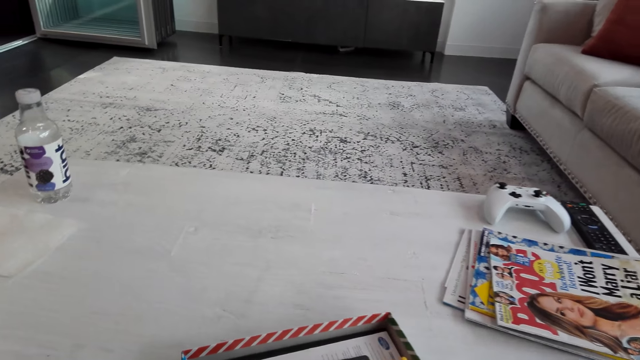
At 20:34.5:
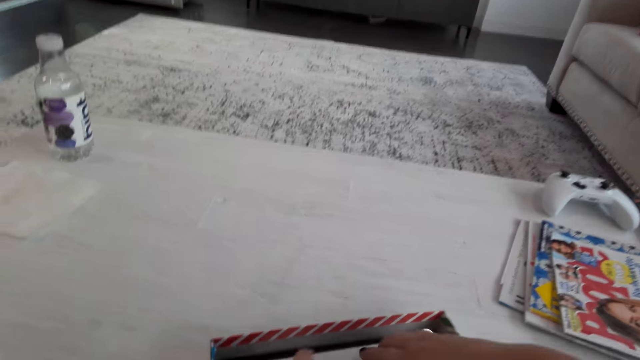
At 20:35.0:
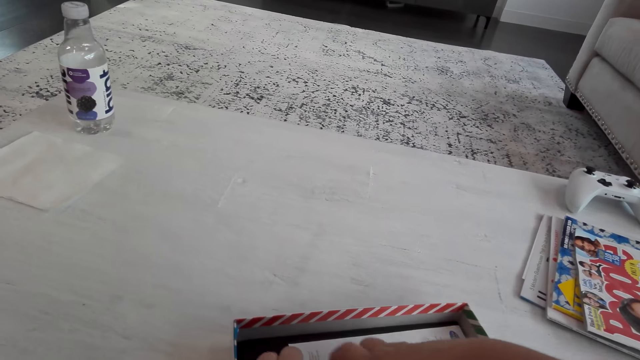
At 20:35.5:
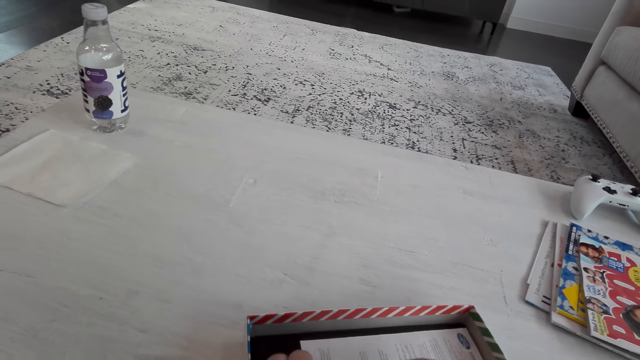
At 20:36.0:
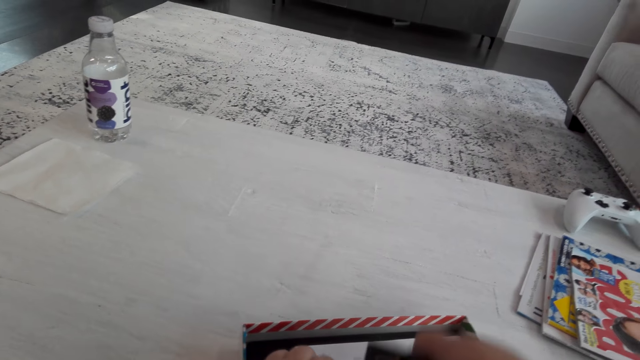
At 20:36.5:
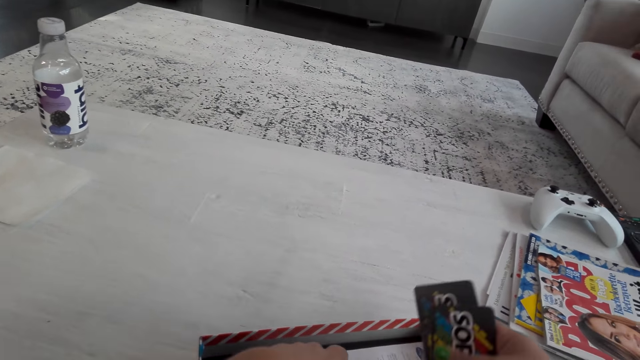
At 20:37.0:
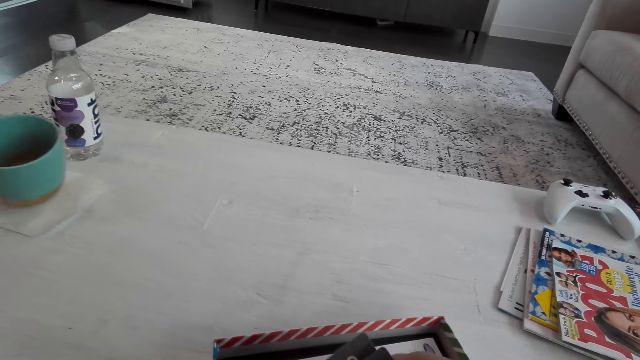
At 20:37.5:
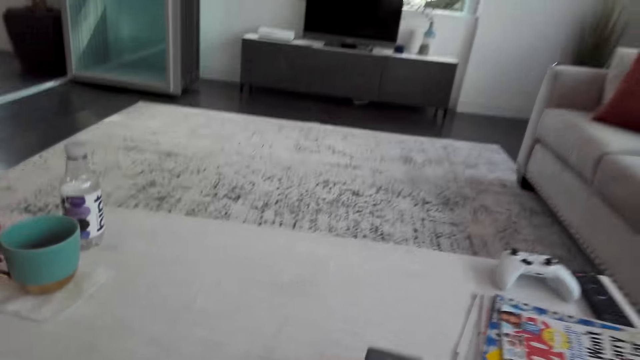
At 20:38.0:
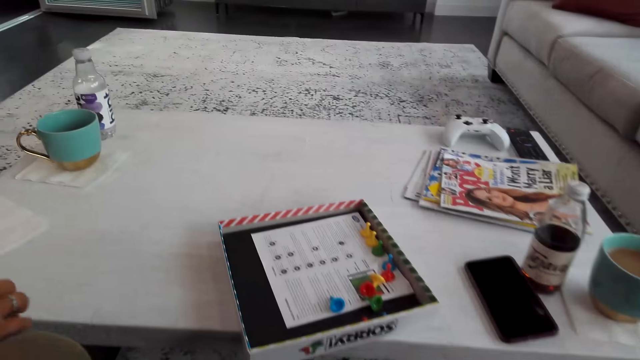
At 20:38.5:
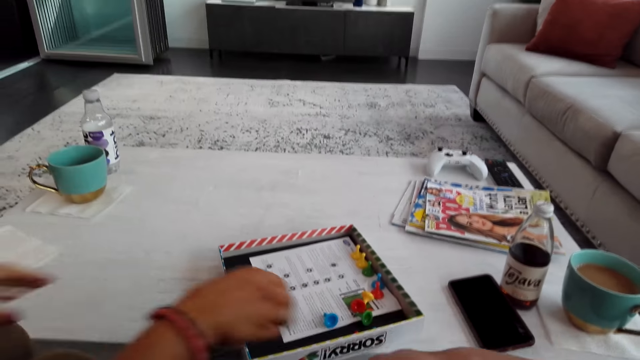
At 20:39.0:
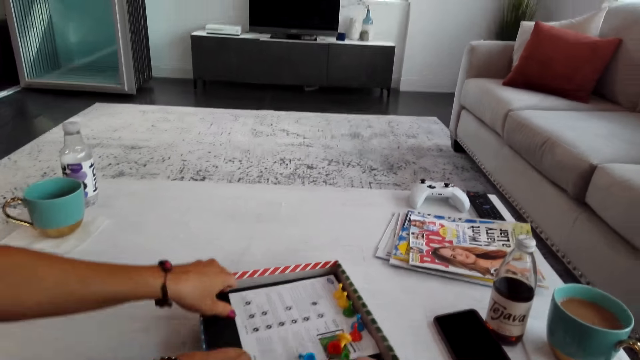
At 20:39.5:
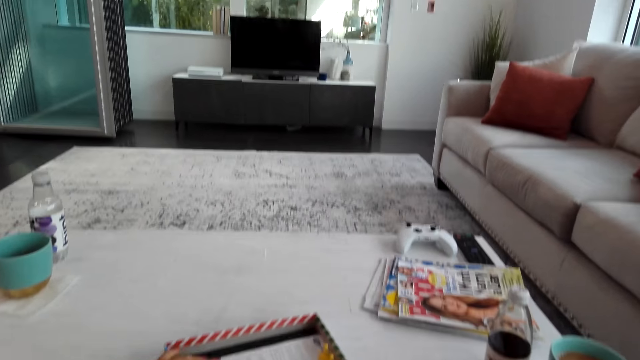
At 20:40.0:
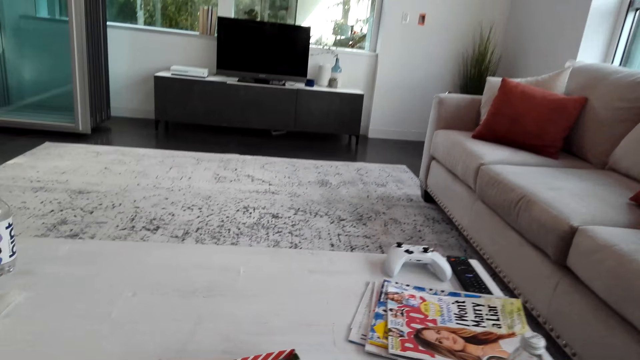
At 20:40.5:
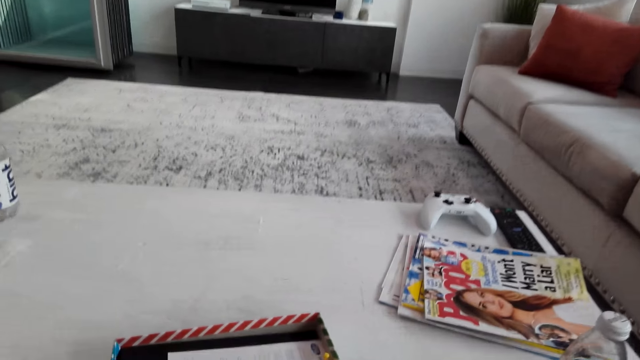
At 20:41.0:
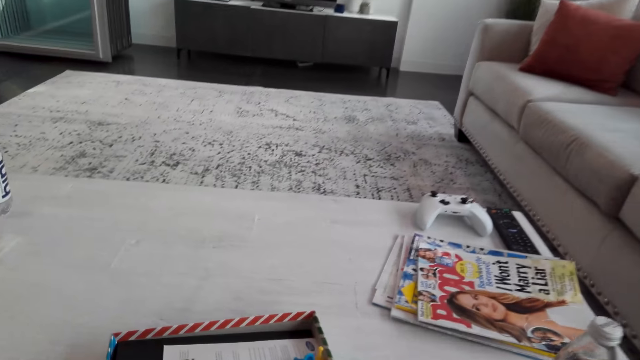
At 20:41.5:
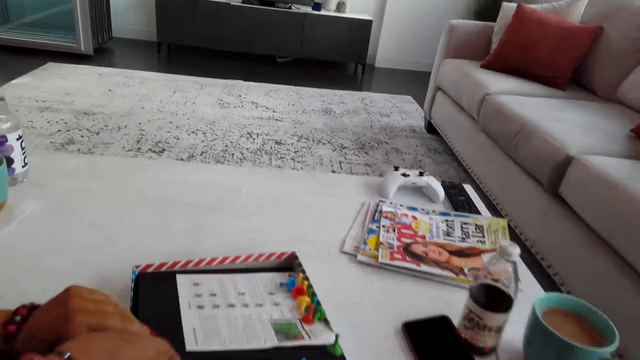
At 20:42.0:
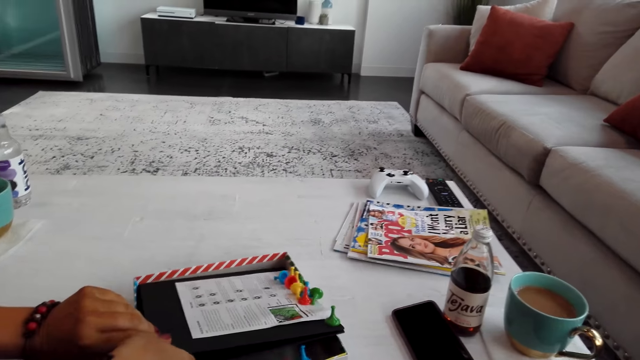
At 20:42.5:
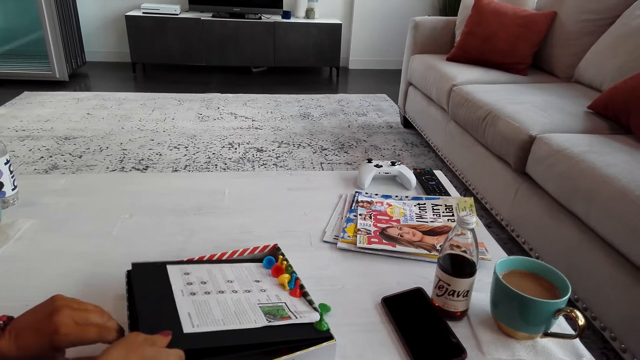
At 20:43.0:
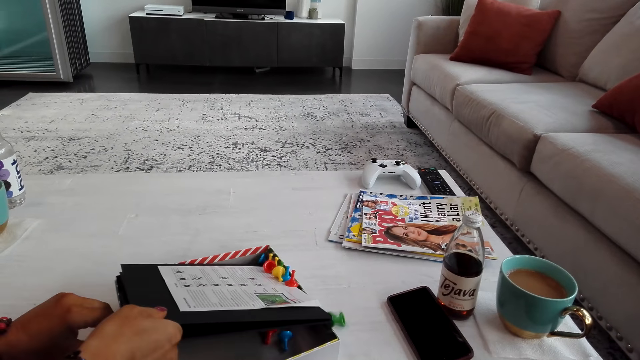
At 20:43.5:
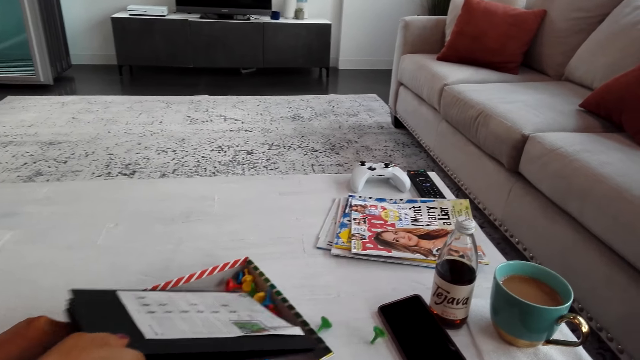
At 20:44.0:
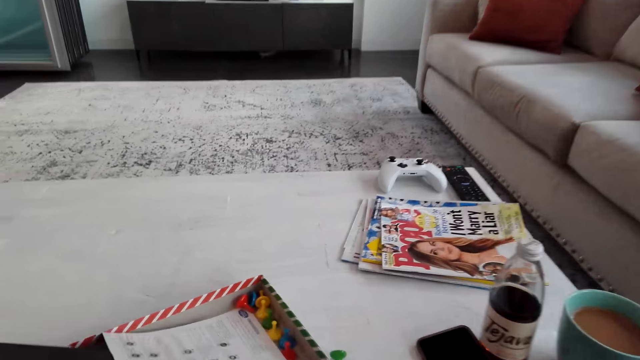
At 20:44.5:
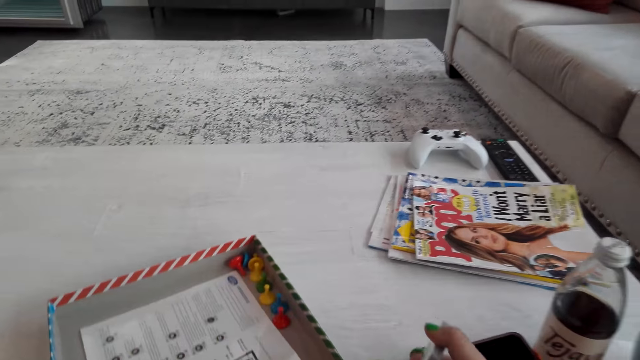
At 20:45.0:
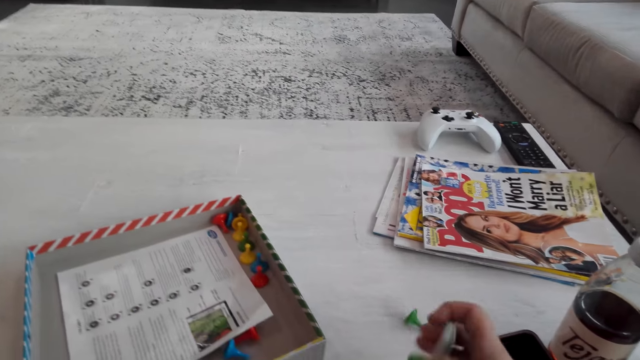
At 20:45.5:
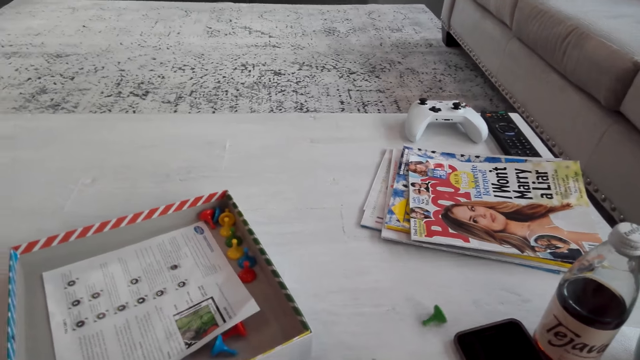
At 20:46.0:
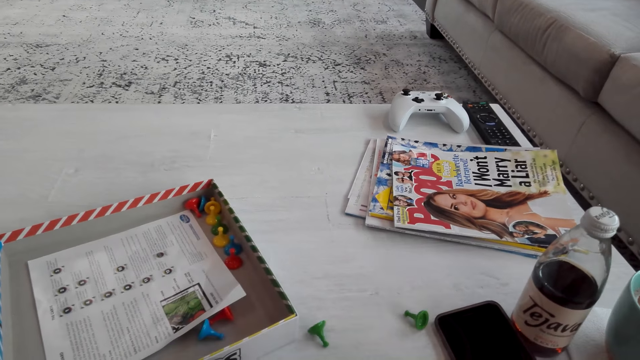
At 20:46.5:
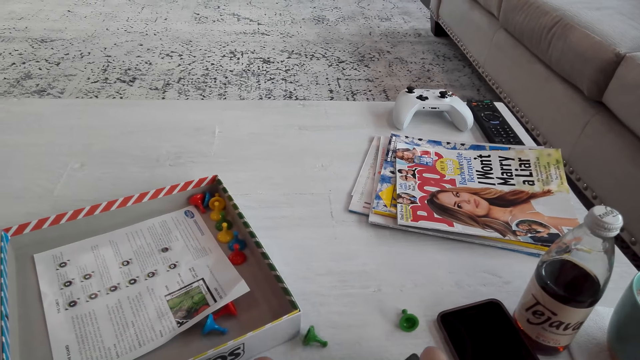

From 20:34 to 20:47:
The camera wearer picks up the cards from the box. They align the cards. A person puts a cup of coffee on the table. The person takes a Sorry board game from the box. The camera wearer removes the board from the box.

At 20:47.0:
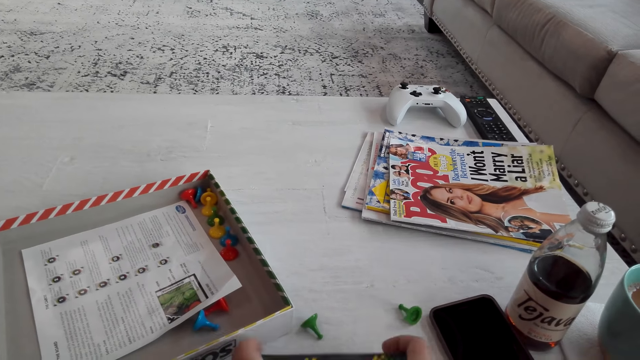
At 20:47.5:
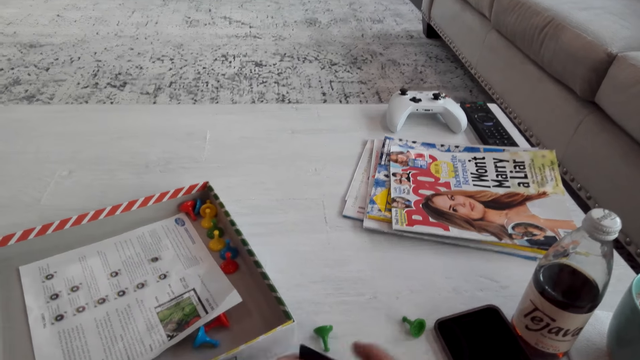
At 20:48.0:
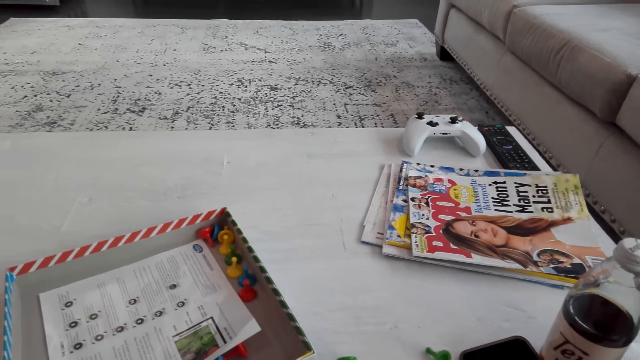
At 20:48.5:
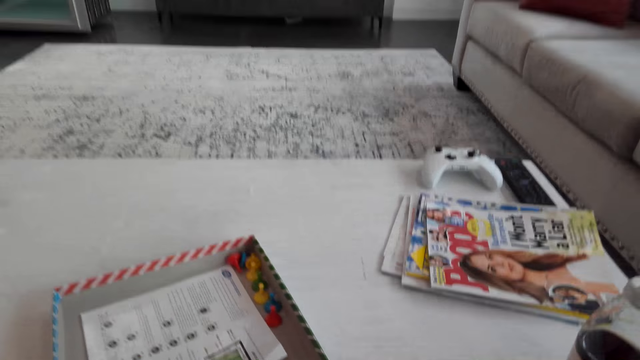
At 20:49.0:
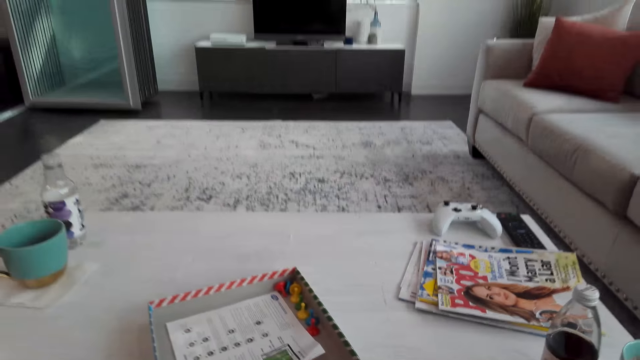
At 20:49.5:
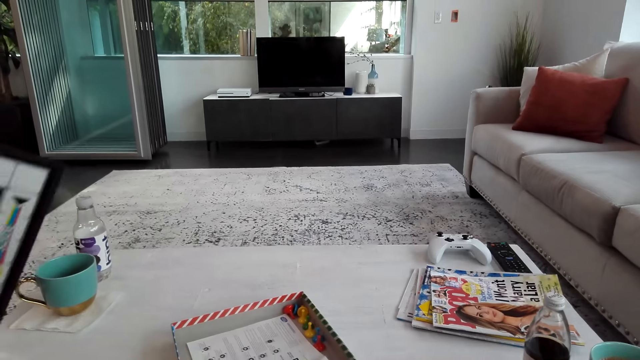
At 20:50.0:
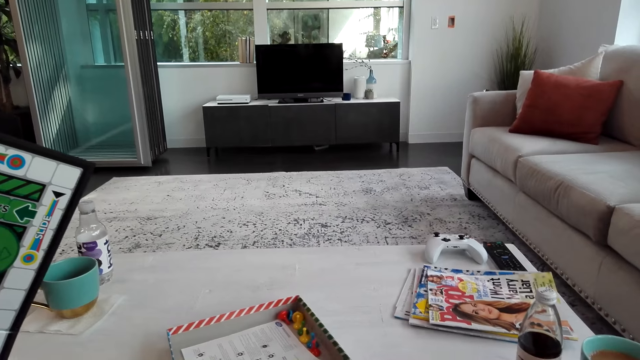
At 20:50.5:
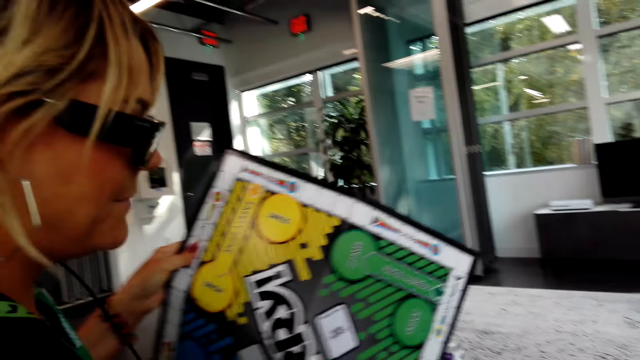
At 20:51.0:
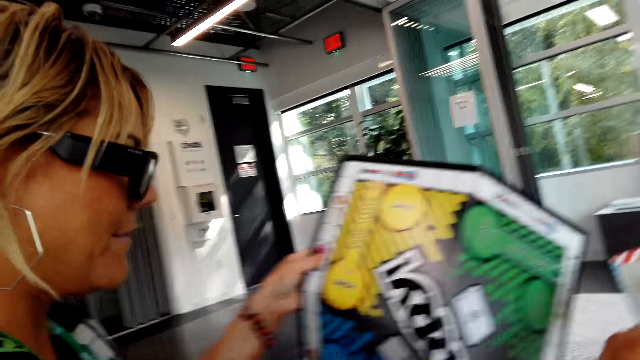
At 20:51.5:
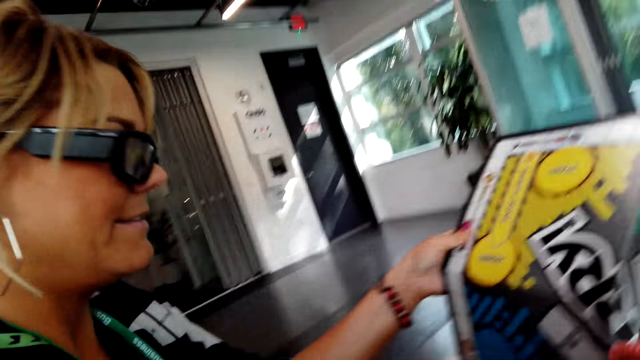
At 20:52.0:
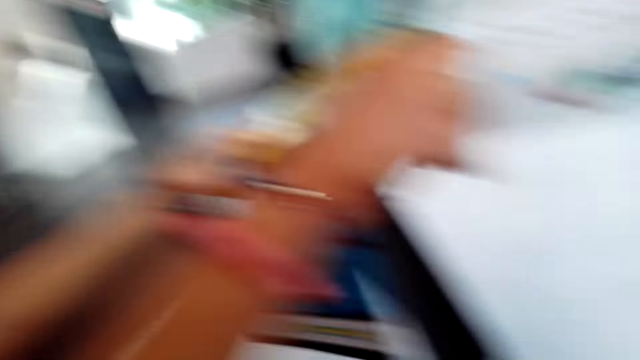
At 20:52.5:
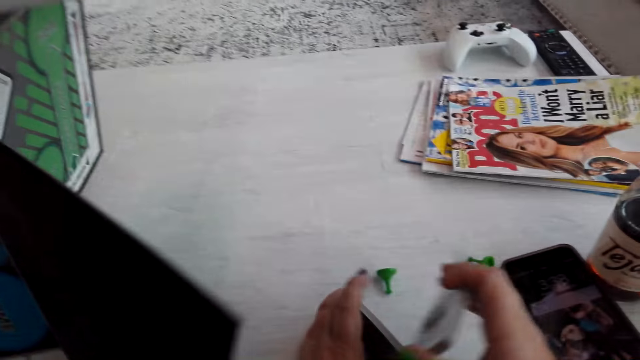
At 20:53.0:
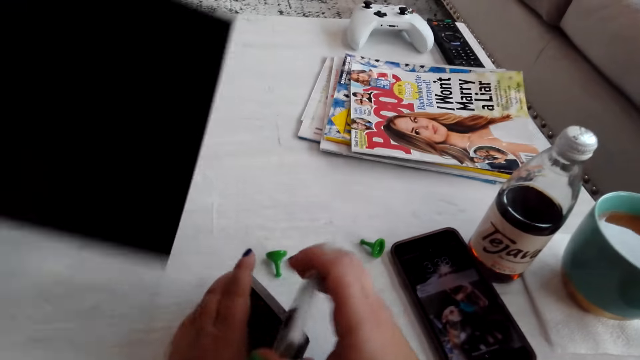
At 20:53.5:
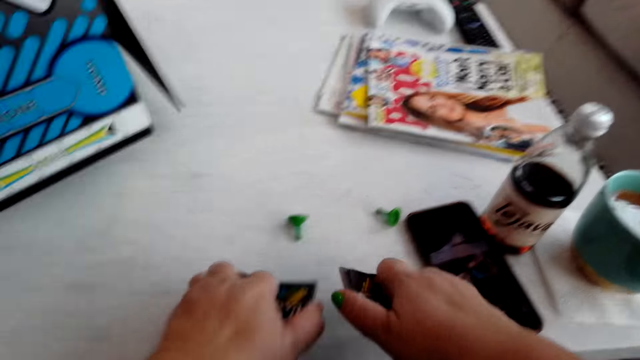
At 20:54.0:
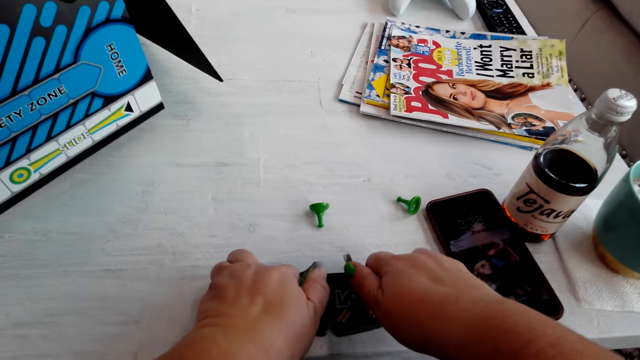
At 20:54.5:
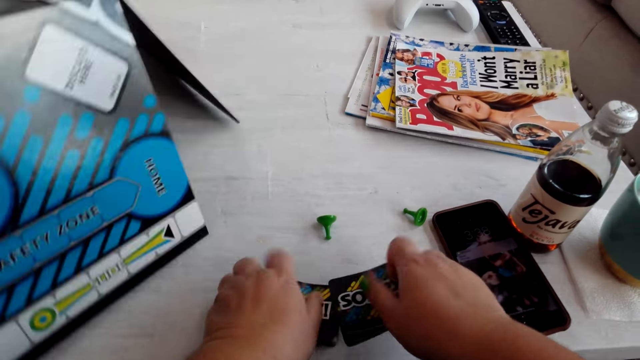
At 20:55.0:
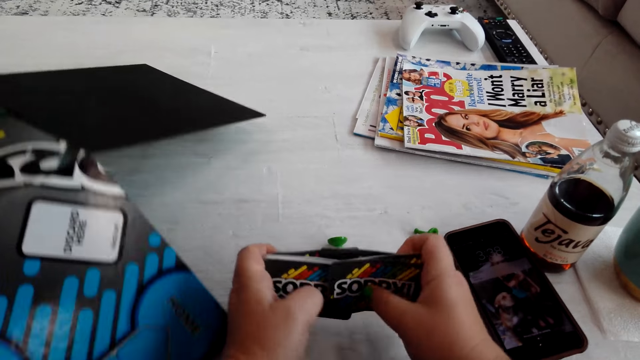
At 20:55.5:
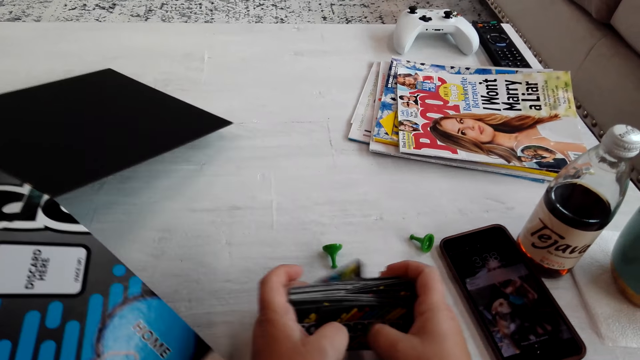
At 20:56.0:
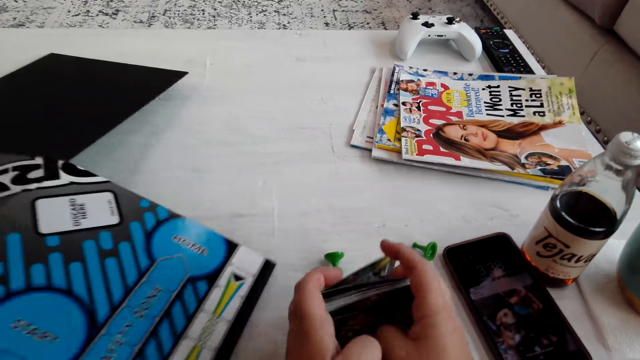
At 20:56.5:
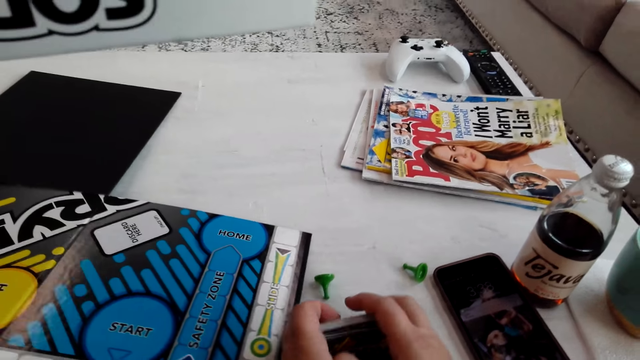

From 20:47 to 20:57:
The camera wearer interacts with a lady. The lady lifts up the Sorry game box and puts a Sorry board game on the table. The camera wearer shuffles the cards. They arrange the cards. The lady interacts with the camera wearer.
